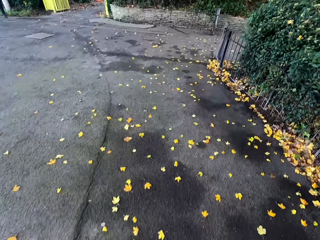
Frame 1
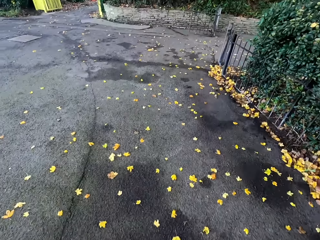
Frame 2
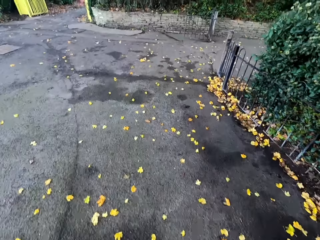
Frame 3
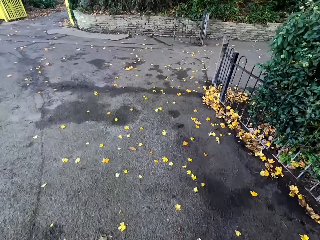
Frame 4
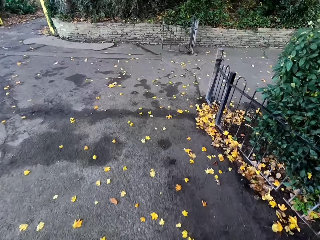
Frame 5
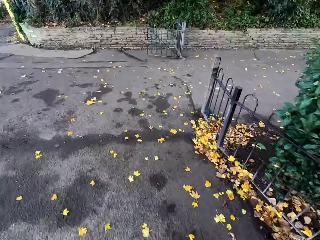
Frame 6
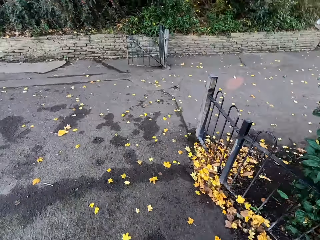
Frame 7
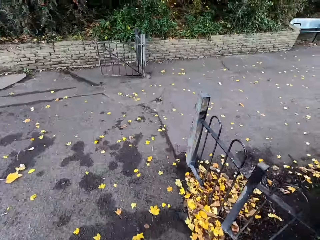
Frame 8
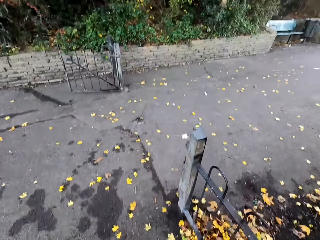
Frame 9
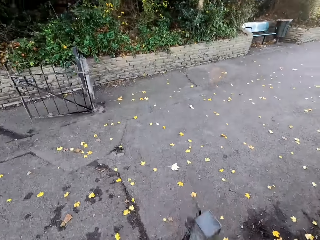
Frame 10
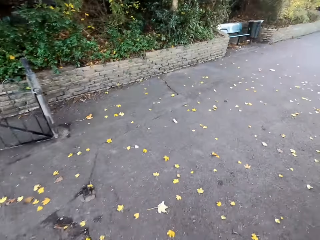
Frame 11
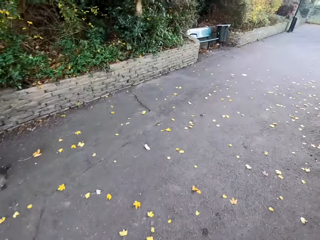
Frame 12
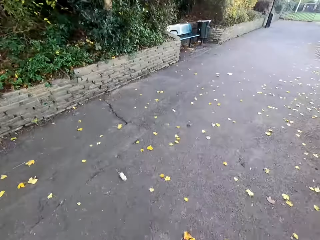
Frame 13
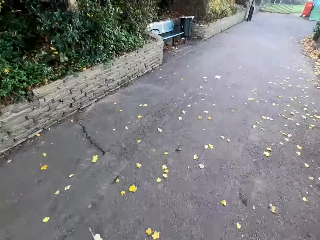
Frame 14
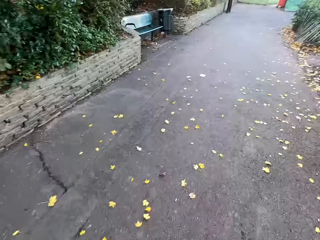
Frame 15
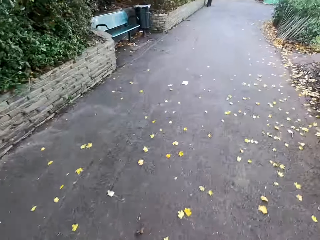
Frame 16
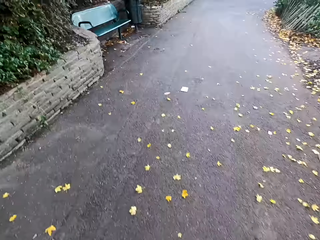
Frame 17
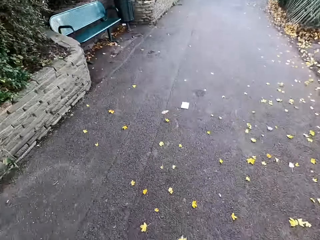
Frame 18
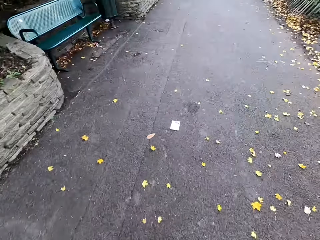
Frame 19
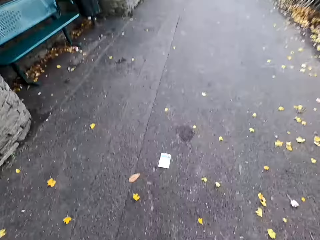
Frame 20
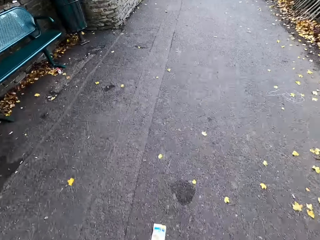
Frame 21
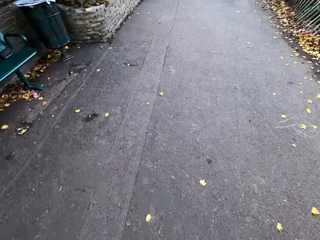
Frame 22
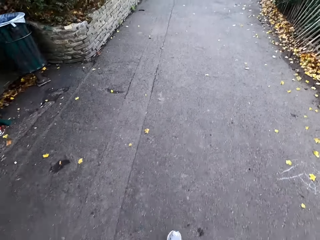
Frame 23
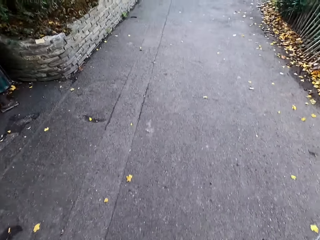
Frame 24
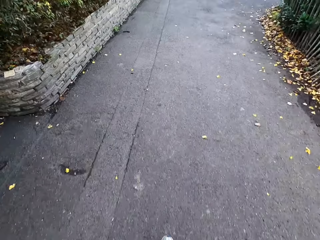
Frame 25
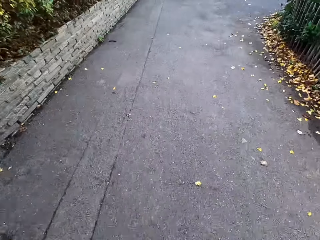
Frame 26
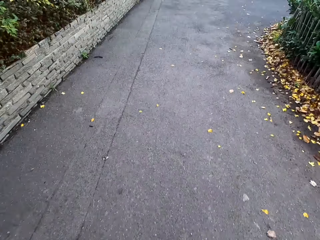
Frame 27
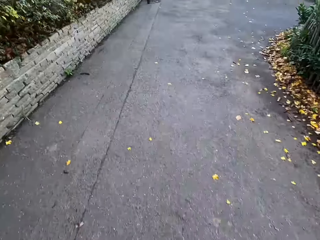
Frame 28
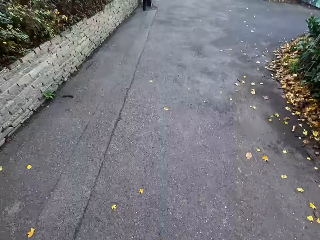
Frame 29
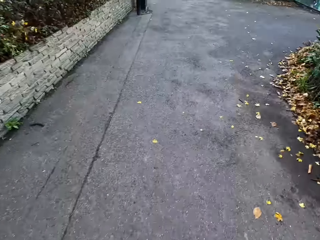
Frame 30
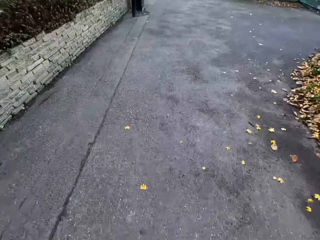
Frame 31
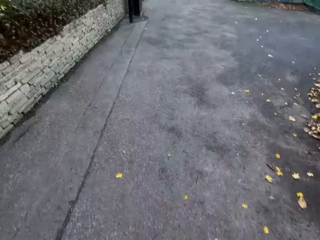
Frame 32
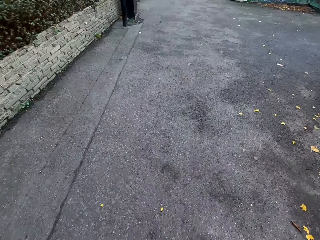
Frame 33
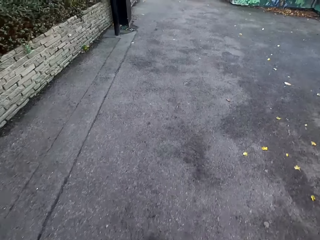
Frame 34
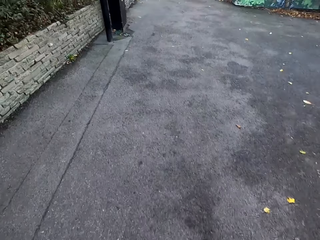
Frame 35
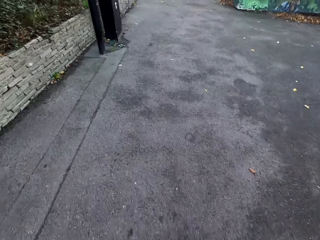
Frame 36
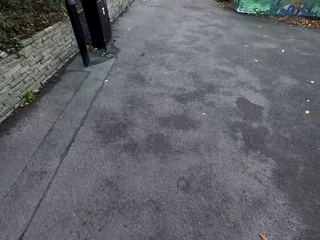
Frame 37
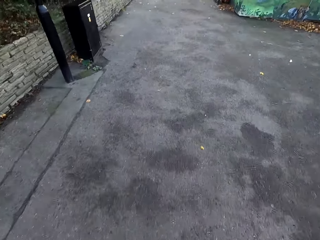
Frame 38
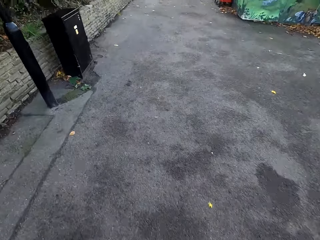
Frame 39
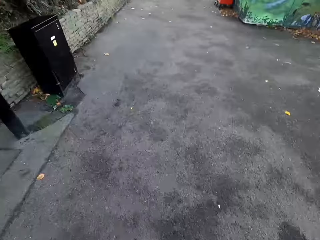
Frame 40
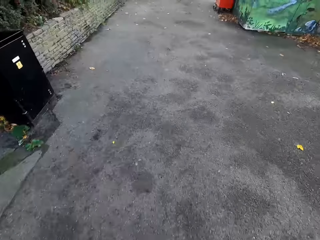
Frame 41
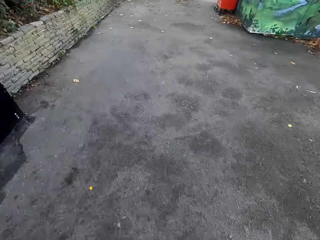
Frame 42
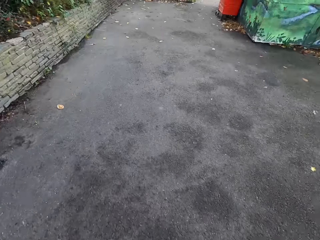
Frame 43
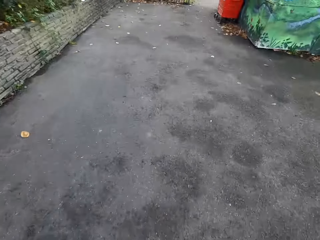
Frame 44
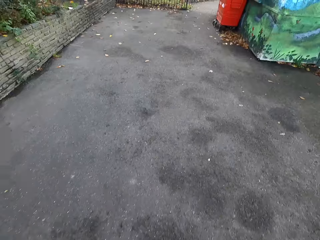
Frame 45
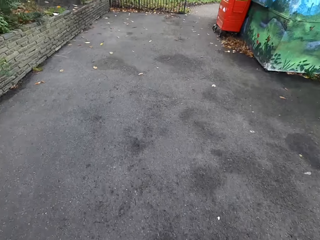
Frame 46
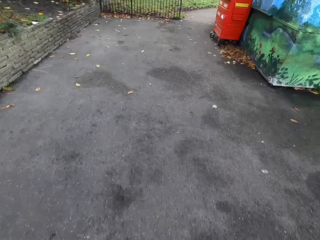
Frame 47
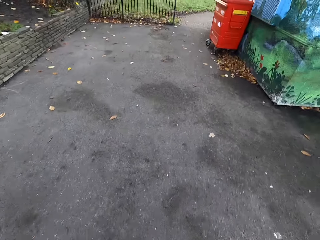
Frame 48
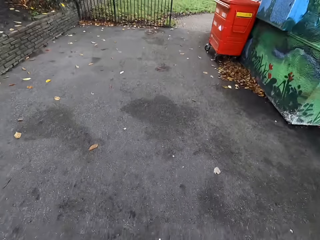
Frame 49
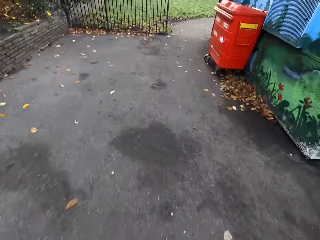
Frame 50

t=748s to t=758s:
The camera wearer turns right. They jog along the pathway.

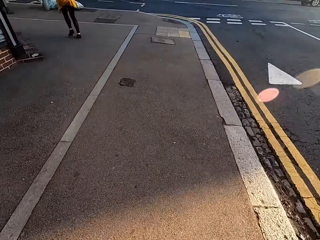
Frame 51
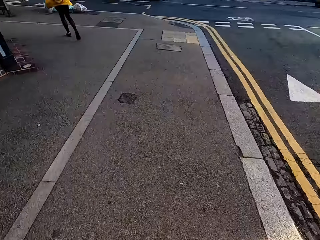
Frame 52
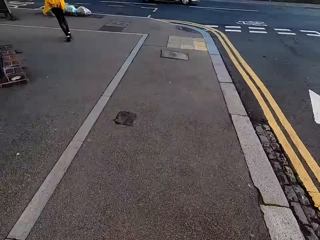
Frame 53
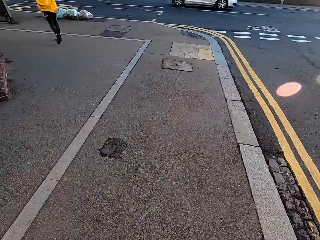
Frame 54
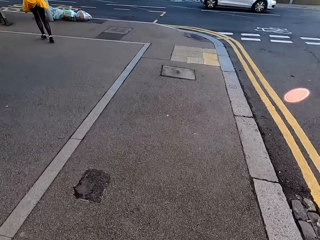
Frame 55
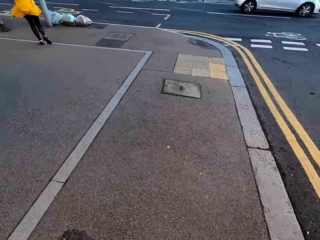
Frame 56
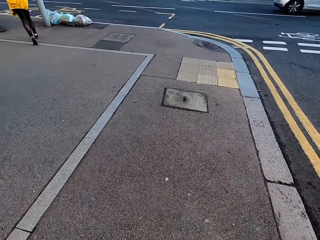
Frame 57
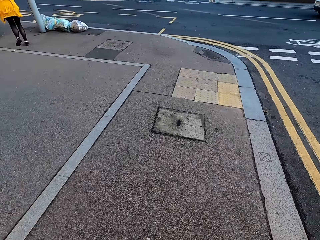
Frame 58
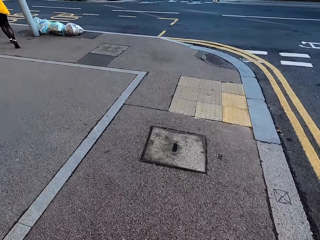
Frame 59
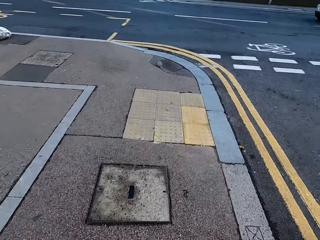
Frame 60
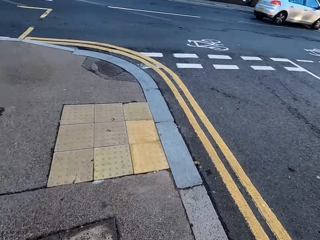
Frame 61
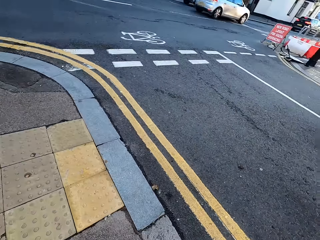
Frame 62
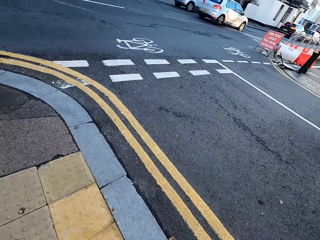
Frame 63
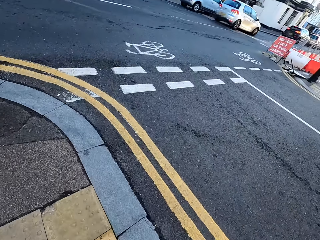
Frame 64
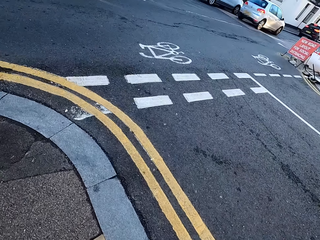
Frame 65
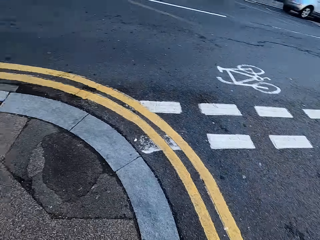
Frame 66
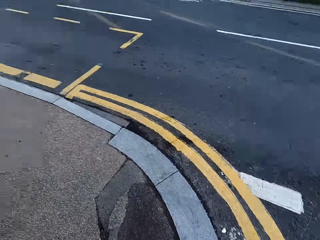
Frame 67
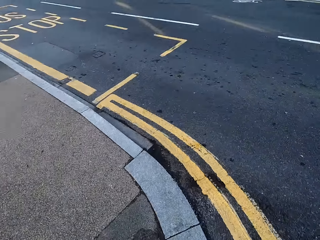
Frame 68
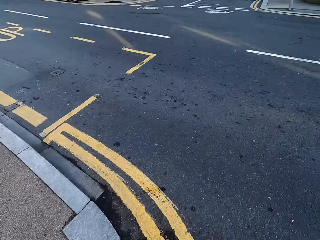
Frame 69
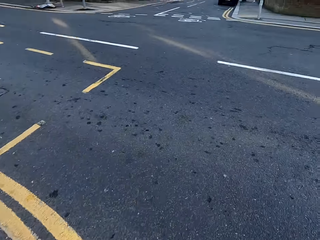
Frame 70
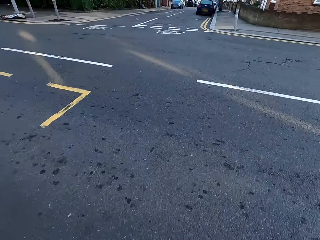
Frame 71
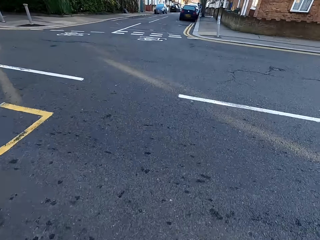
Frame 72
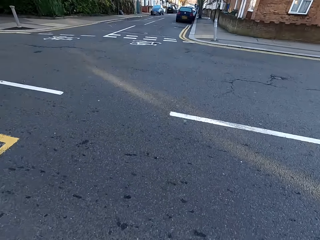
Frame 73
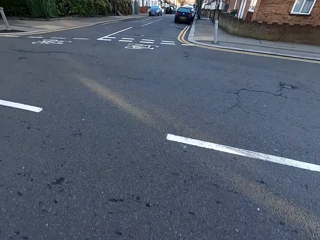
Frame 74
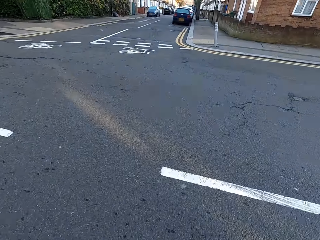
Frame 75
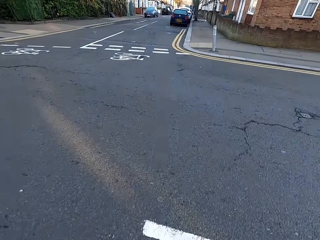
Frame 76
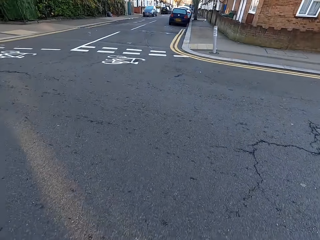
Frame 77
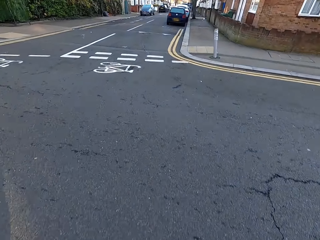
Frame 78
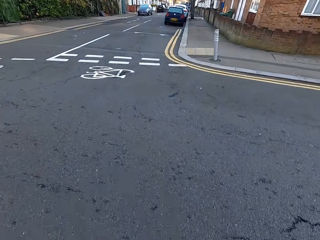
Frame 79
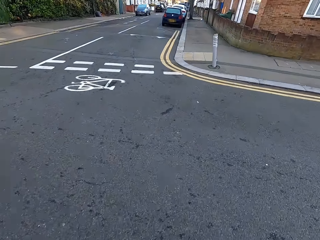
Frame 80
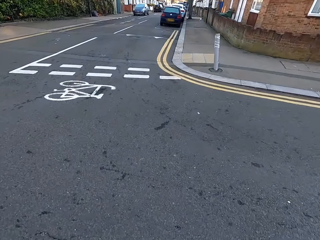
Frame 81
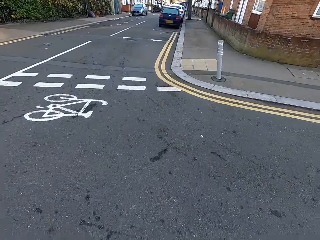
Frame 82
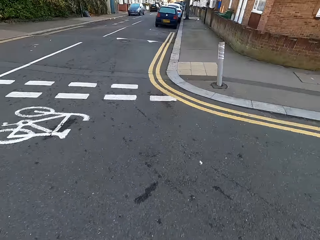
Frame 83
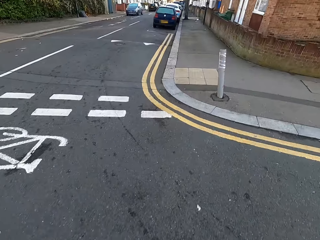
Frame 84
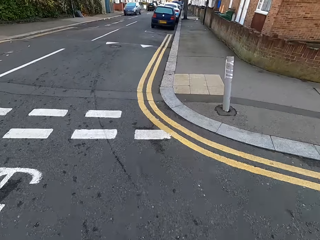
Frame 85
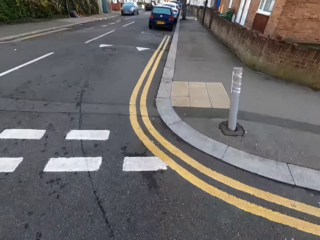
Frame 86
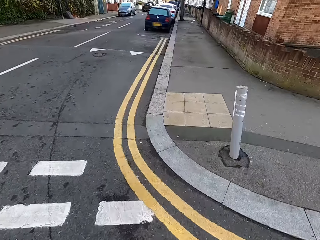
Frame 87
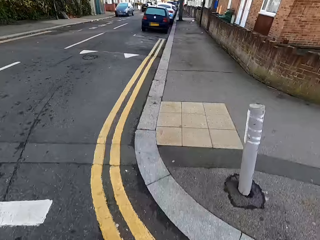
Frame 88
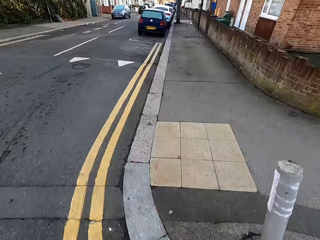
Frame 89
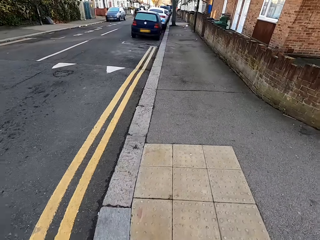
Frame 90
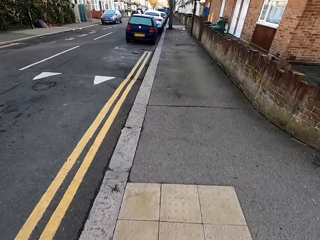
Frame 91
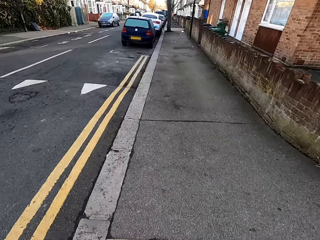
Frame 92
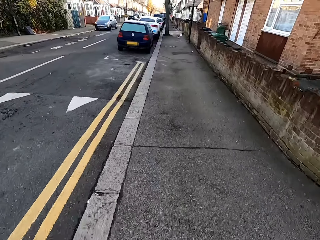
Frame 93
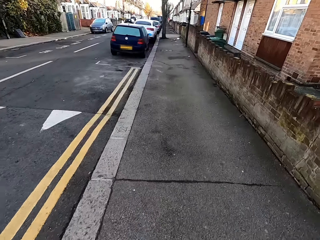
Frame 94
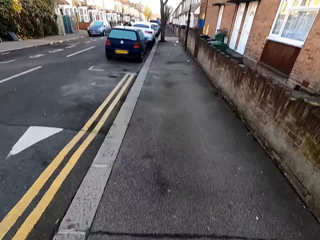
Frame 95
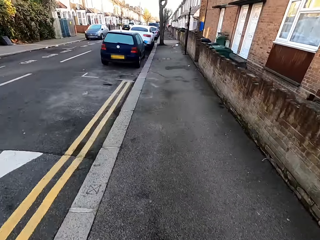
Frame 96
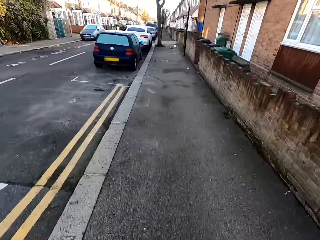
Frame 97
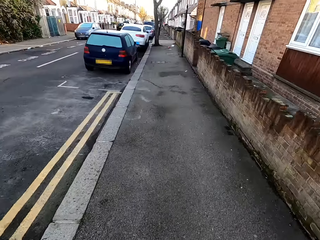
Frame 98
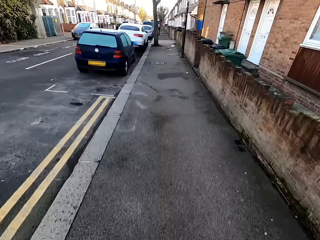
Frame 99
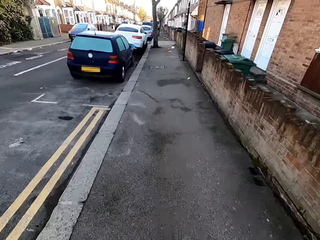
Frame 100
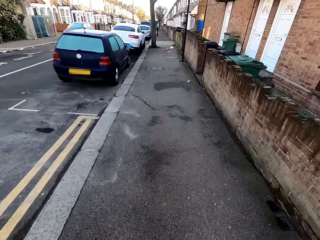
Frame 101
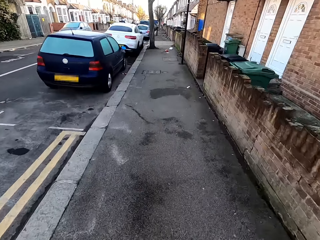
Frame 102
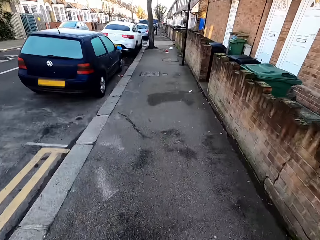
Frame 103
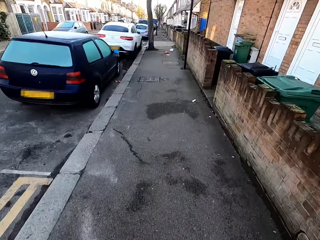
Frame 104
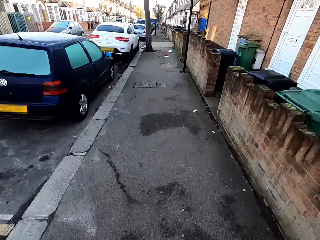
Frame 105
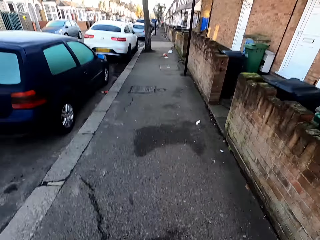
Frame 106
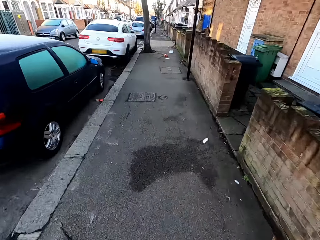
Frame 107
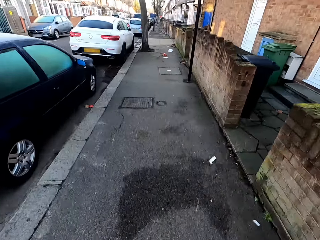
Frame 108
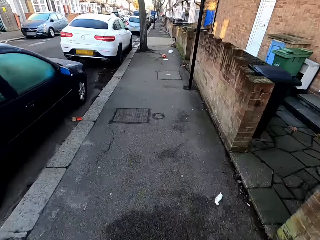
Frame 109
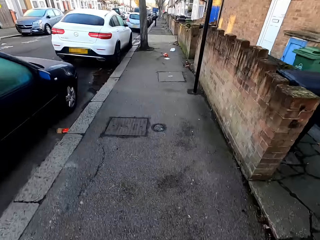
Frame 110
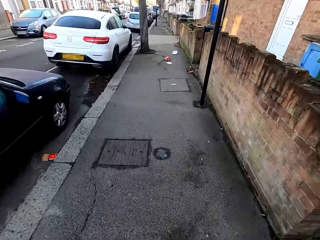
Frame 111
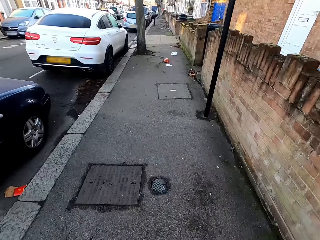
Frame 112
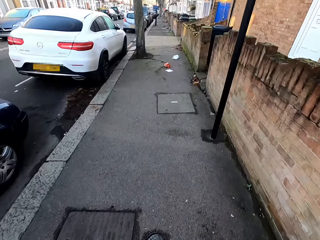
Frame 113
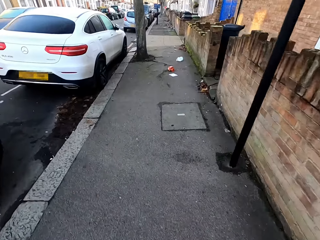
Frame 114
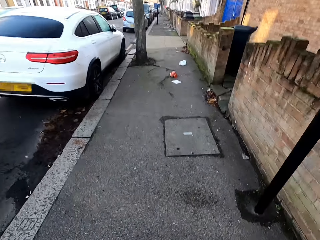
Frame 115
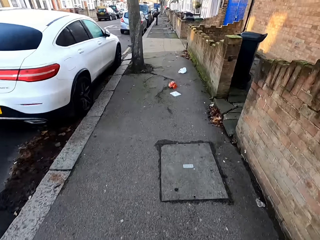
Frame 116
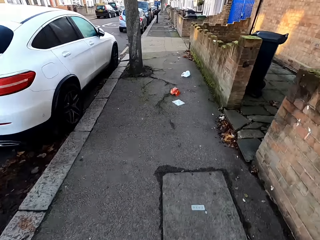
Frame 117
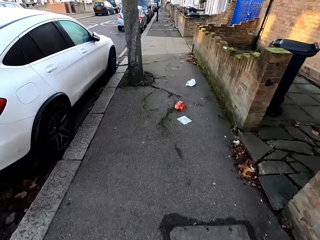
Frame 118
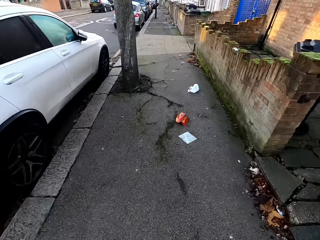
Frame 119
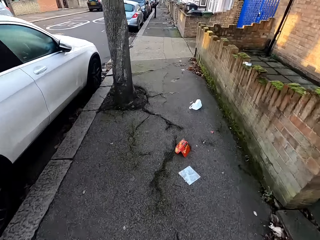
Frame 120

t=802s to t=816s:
The camera wearer looks around. They cross the road. They jog along the pathway.
